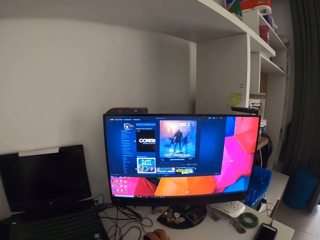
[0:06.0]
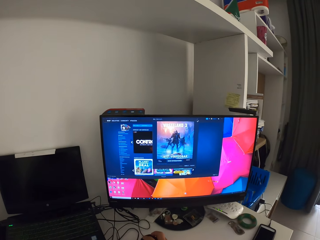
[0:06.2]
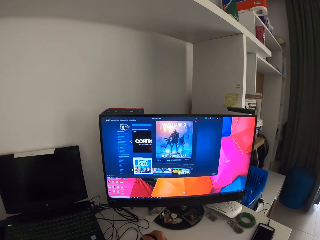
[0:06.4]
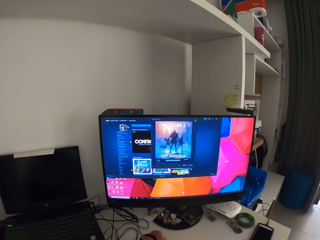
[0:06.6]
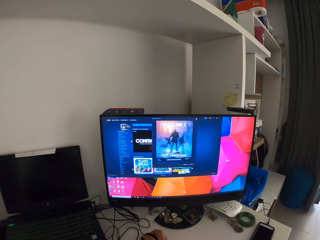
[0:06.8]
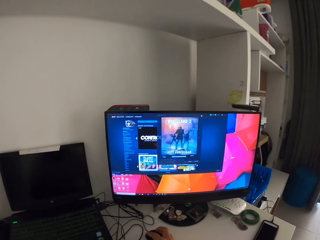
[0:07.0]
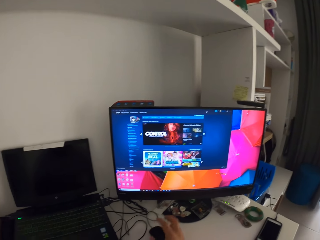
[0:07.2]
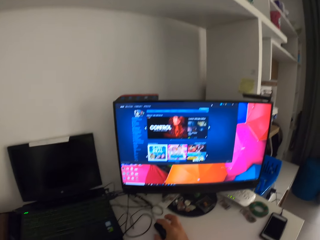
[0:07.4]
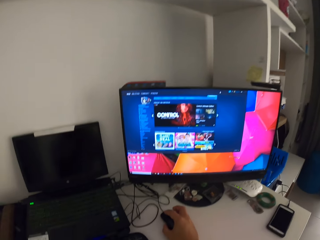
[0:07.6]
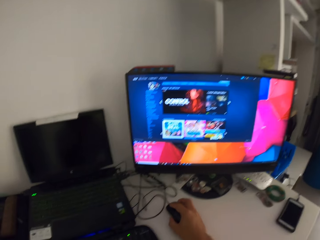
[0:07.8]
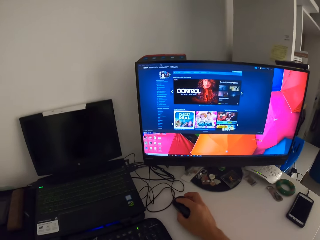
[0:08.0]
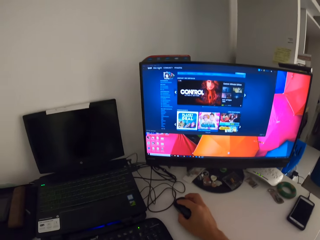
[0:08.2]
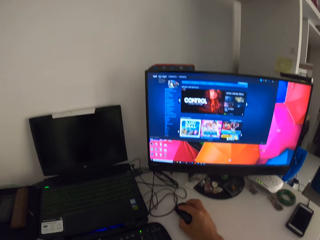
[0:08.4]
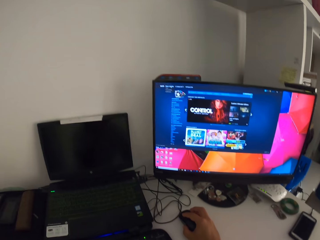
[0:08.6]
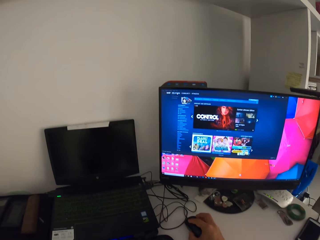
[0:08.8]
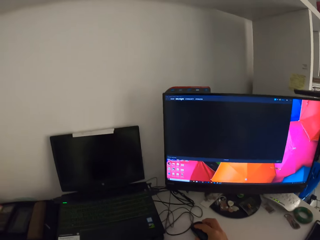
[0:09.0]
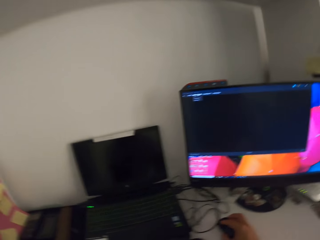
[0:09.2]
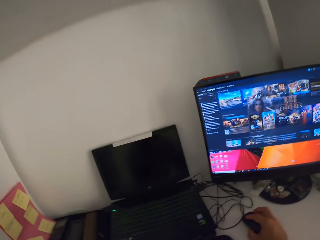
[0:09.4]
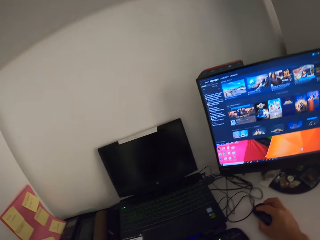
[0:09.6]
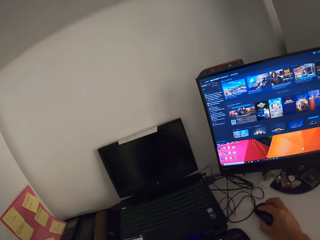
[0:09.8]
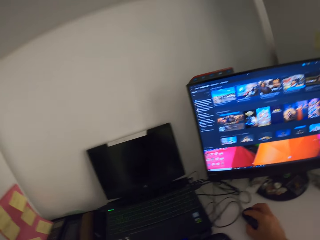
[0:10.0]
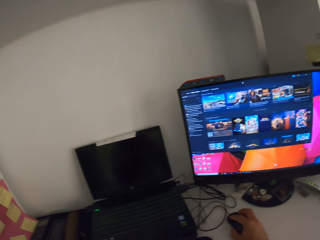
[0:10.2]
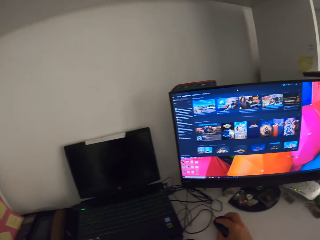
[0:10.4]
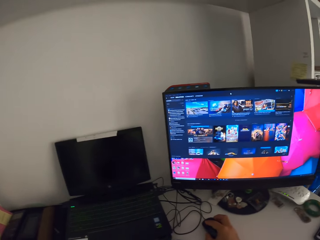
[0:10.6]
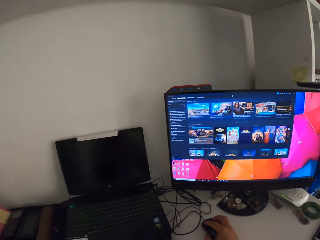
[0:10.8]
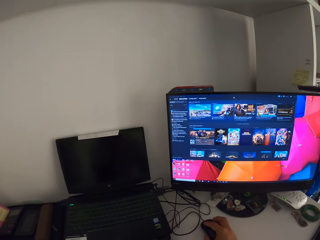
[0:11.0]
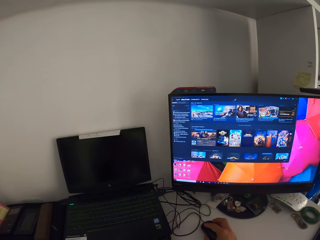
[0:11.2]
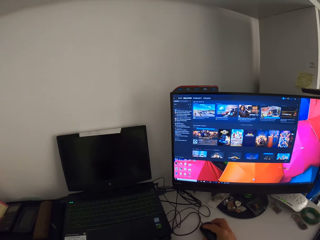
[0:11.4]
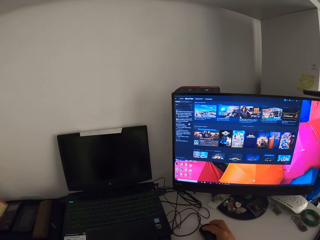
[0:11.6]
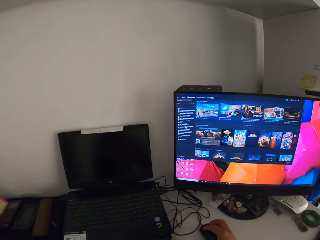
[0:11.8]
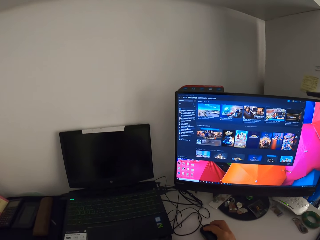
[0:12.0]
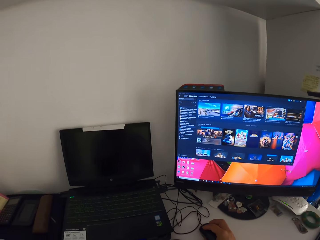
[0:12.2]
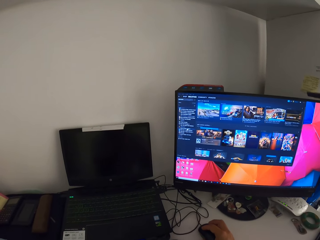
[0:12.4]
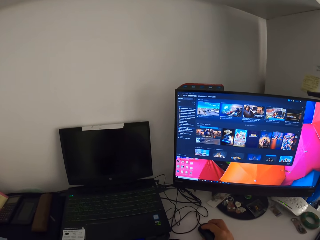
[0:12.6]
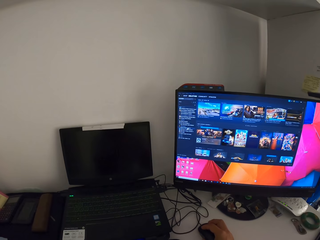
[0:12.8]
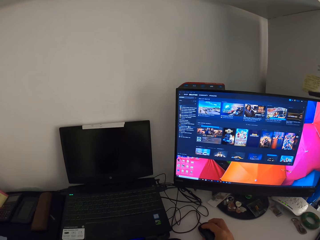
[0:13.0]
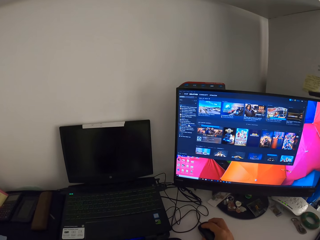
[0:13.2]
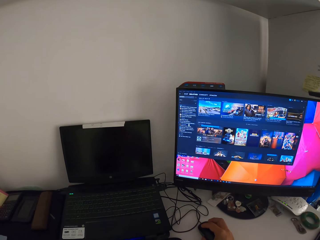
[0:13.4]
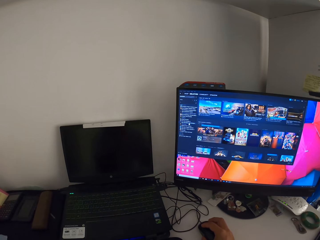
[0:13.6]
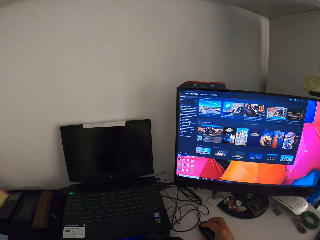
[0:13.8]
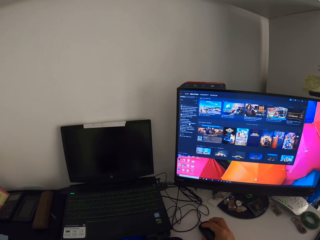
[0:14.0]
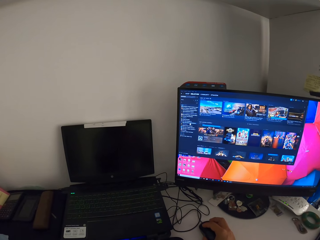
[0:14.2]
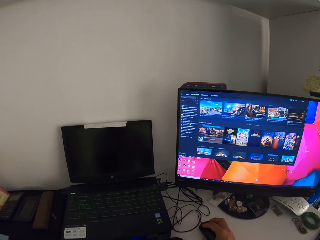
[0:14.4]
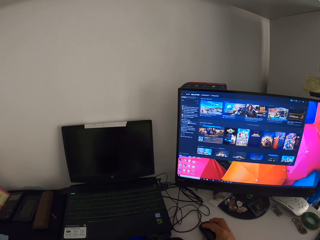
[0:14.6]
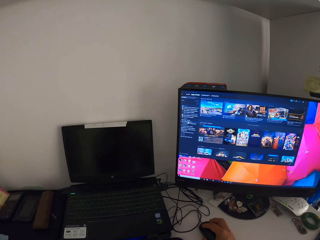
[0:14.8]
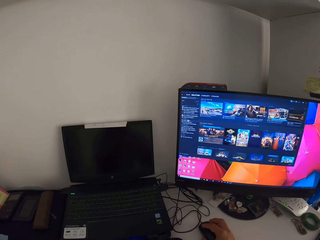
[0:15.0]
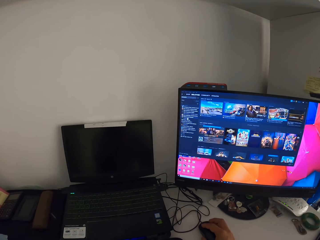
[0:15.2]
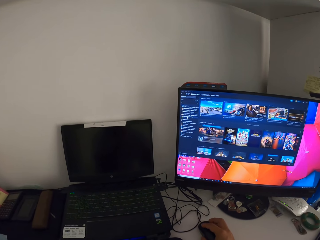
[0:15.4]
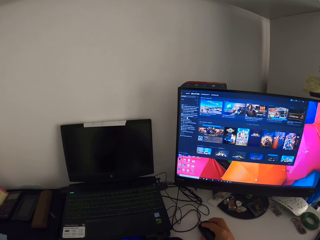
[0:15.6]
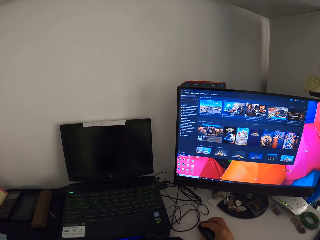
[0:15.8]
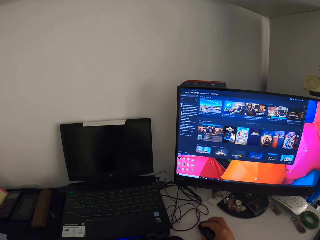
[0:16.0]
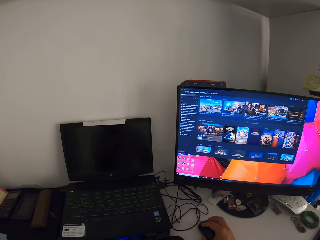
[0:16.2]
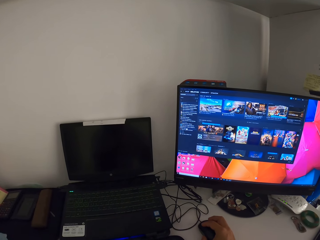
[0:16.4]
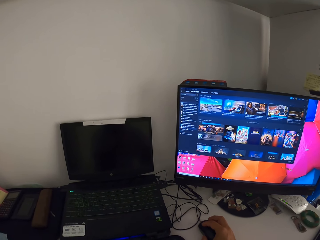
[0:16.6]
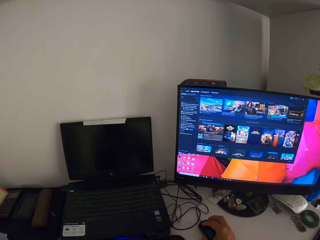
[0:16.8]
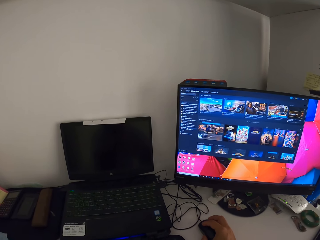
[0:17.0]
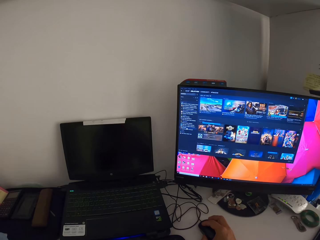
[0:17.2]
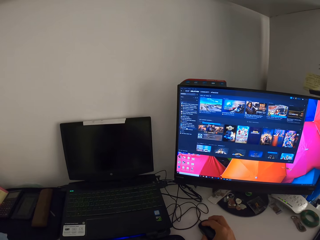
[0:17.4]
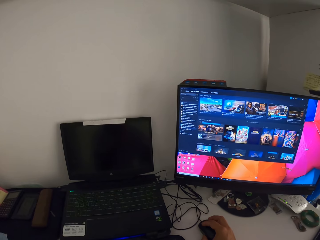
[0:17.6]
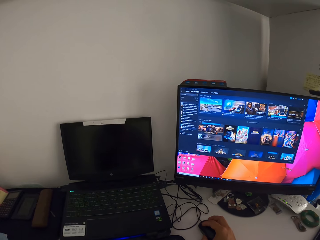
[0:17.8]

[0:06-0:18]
The camera wearer holds a computer mouse with his right hand. He clicks on the computer mouse with his right hand. He operates a desktop computer with the computer mouse in his right hand.

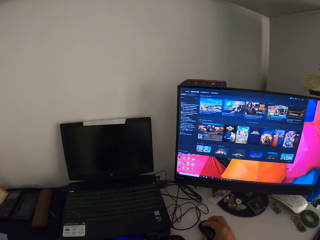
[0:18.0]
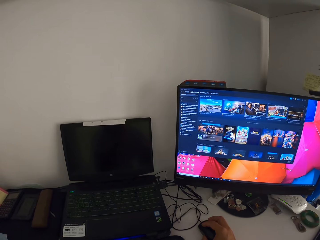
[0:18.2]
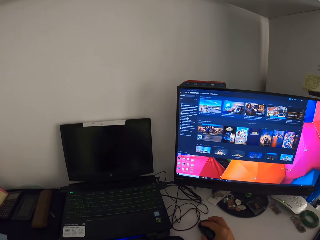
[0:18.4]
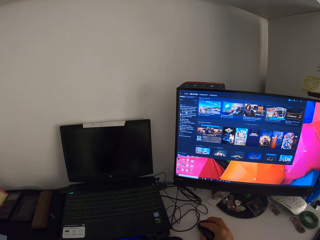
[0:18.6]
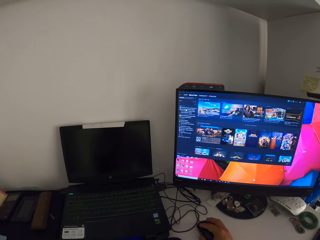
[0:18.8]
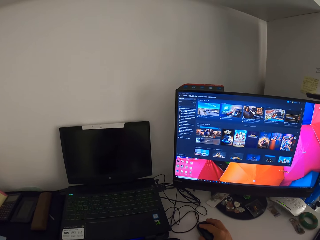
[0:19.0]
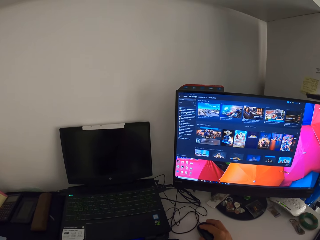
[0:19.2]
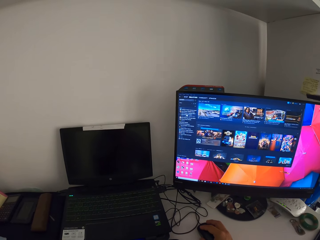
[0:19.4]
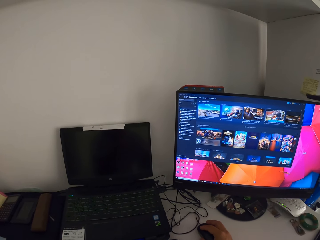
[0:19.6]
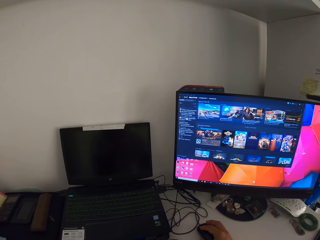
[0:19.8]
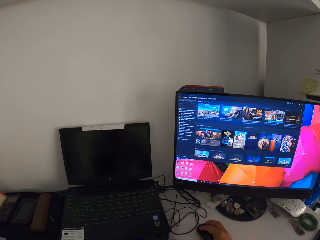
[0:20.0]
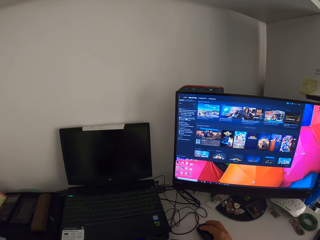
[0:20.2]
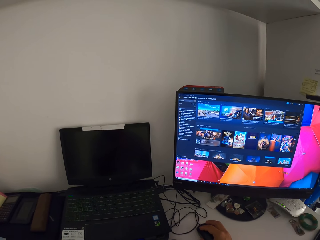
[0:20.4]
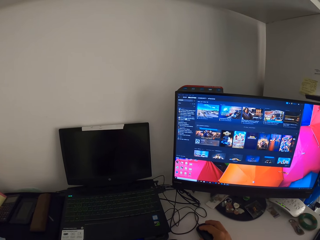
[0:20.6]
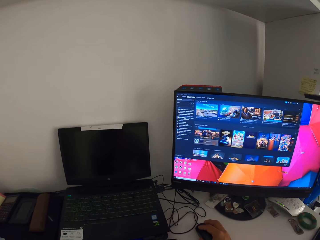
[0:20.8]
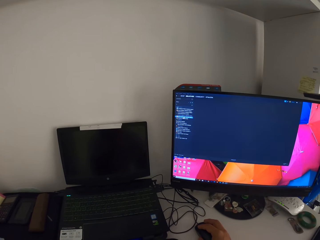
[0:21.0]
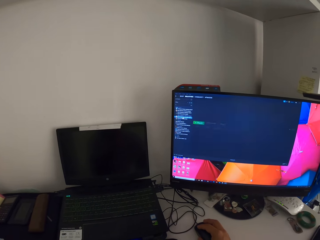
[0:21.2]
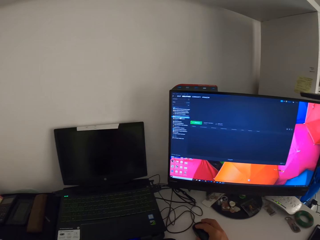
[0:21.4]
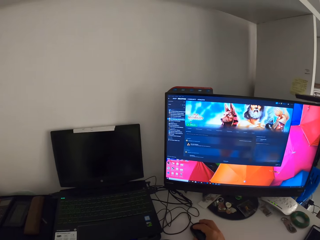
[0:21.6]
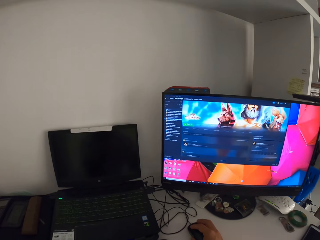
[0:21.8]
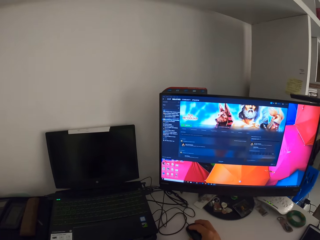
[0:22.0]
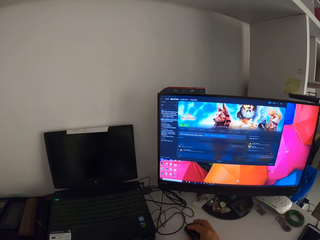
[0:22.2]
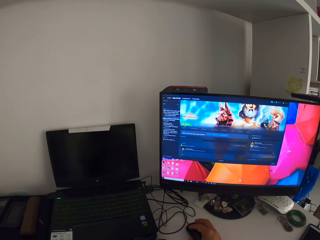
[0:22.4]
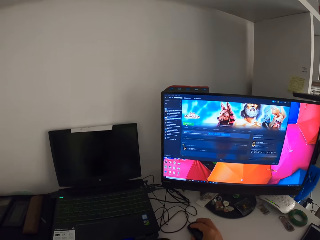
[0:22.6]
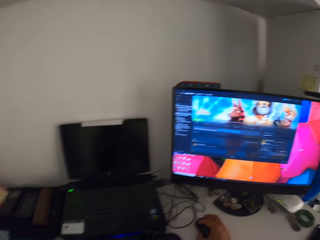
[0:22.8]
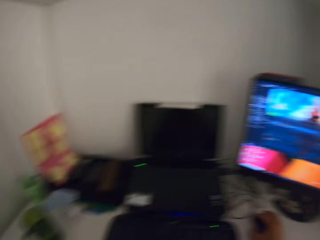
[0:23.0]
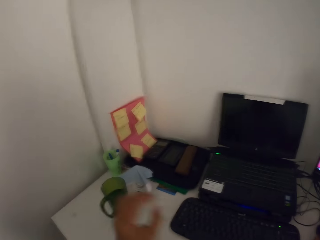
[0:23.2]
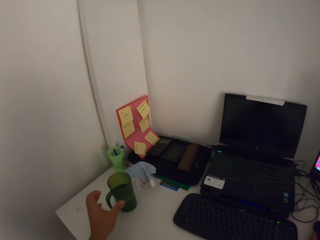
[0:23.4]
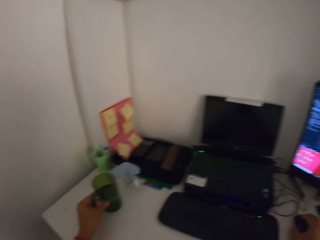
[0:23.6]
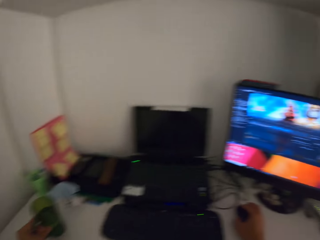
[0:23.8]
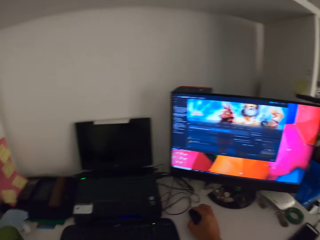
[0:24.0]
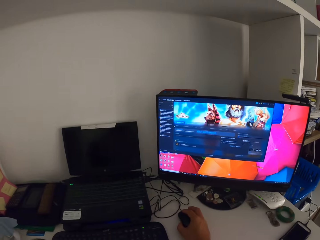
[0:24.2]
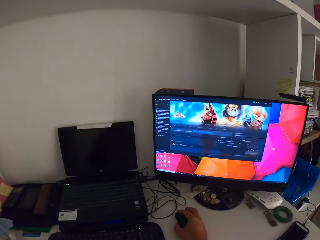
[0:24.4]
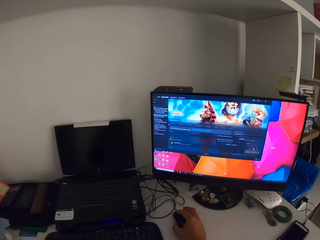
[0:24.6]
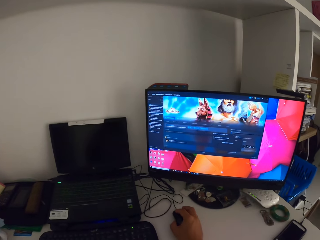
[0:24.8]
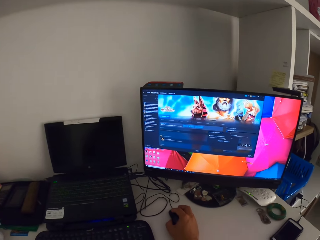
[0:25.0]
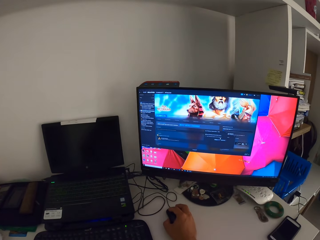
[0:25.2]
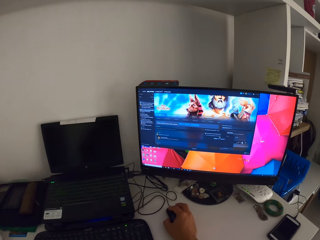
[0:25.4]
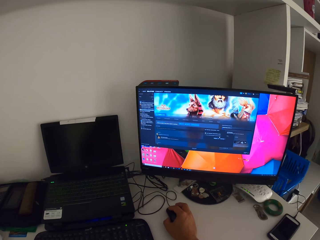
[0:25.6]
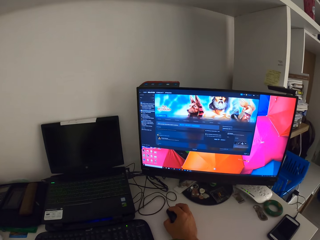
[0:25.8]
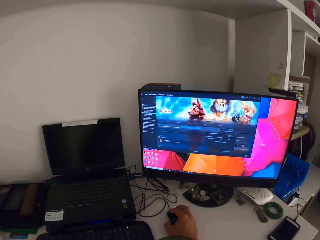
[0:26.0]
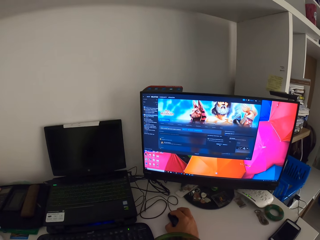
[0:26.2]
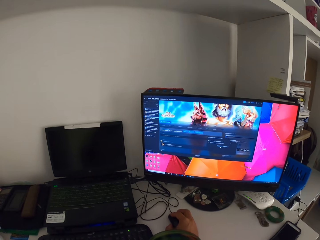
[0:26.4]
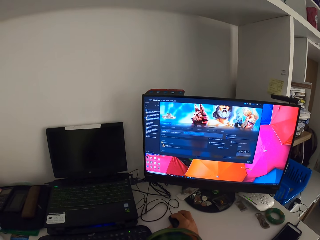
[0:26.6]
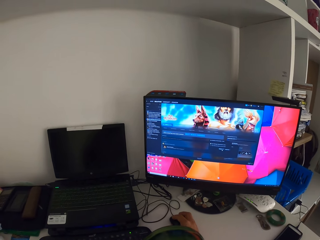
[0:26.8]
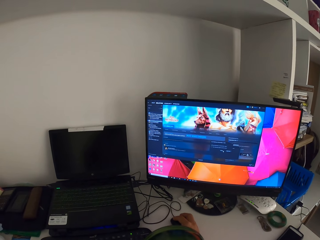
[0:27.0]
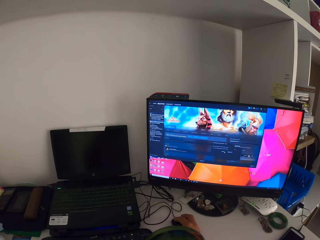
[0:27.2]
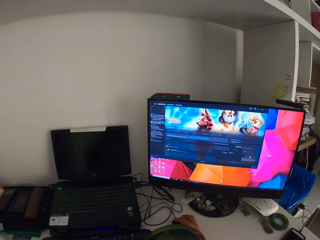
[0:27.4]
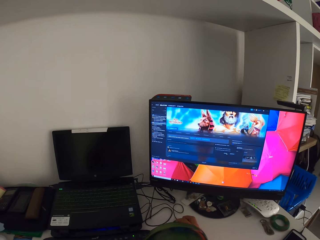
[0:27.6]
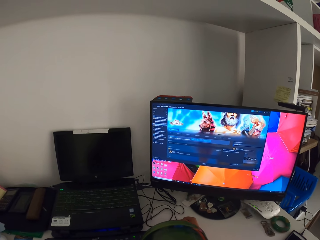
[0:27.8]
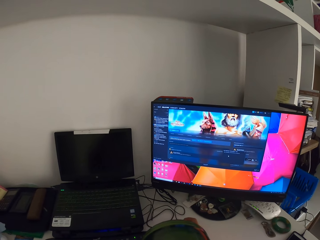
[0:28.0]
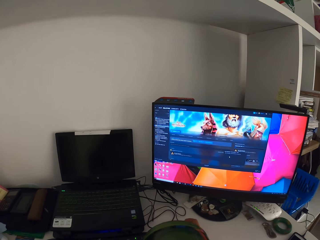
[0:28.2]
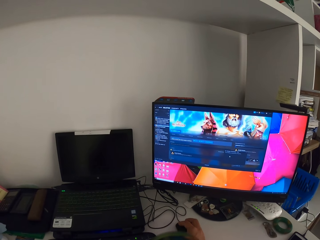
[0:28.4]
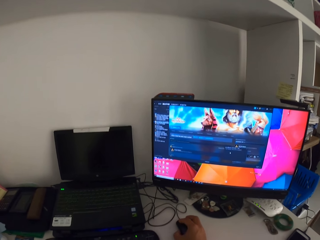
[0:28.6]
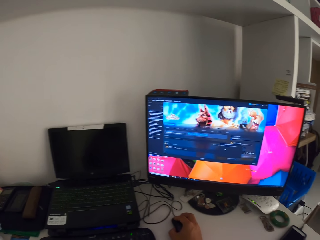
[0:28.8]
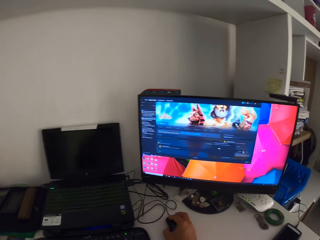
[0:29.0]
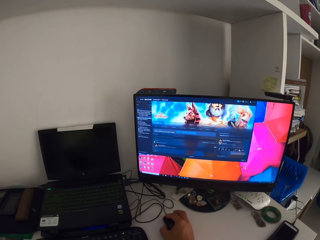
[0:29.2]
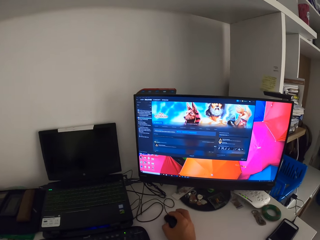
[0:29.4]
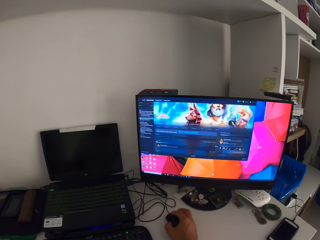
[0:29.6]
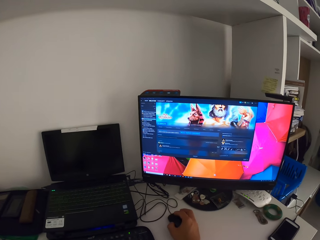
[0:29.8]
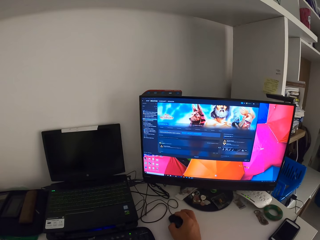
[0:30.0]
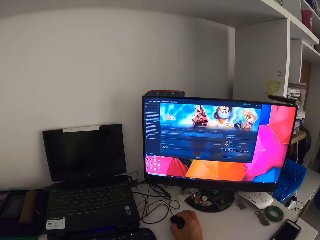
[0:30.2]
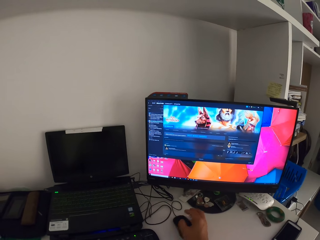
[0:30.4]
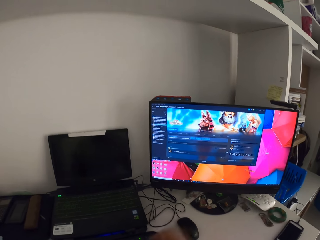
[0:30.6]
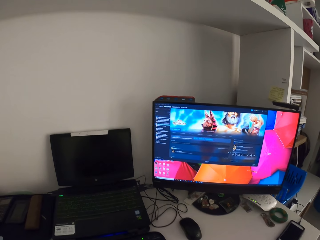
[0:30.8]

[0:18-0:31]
The camera wearer picks up a cup of tea from the table with his left hand. He drinks tea or water from the cup in his left hand. He drops the cup on the table with his left hand.
